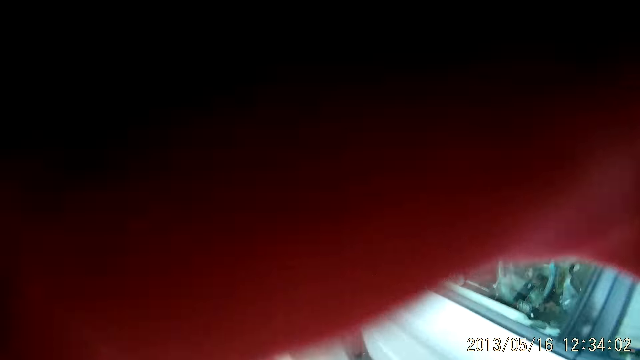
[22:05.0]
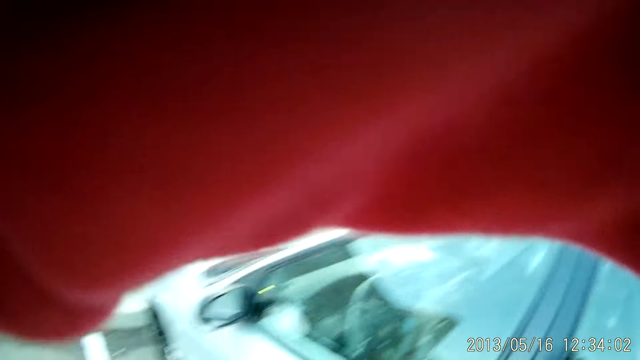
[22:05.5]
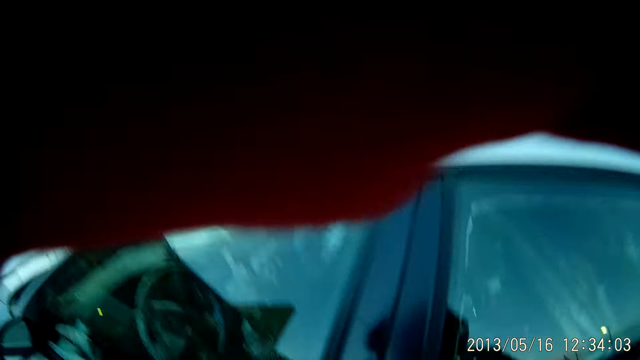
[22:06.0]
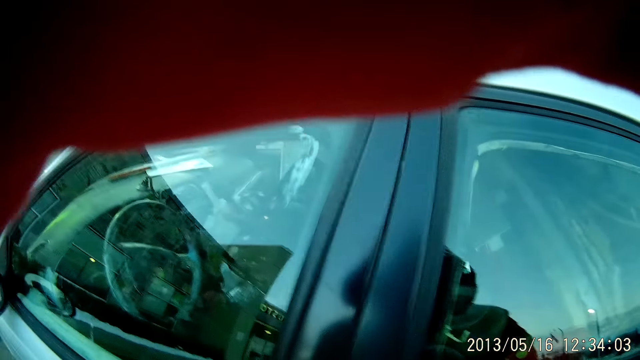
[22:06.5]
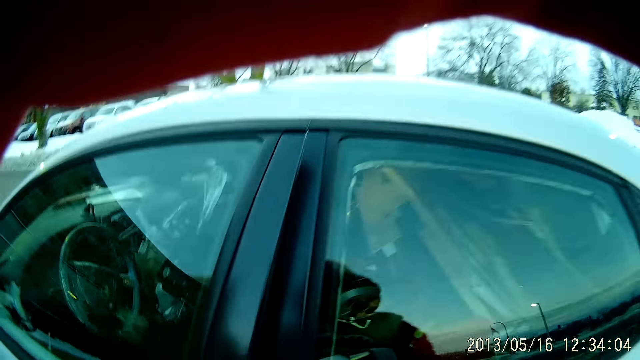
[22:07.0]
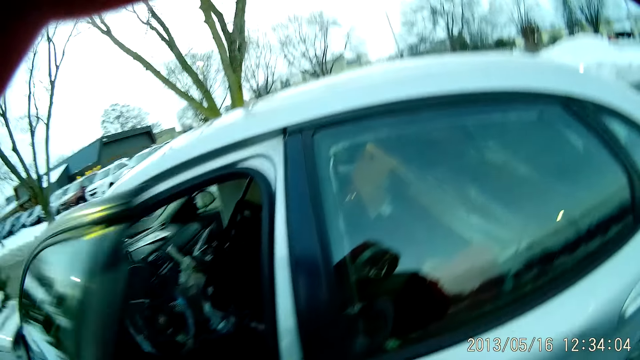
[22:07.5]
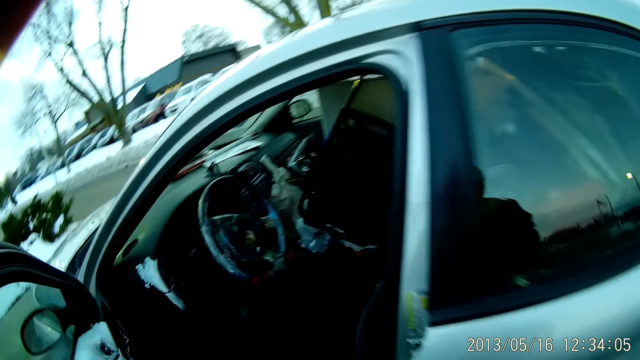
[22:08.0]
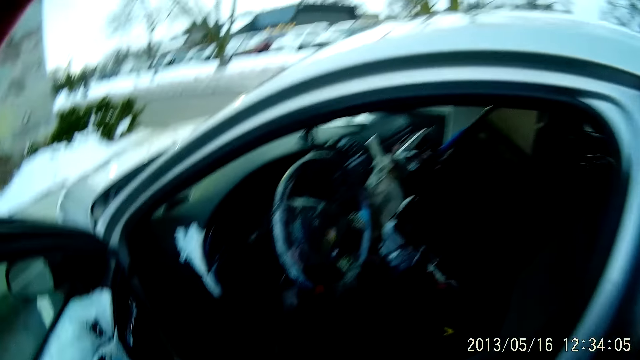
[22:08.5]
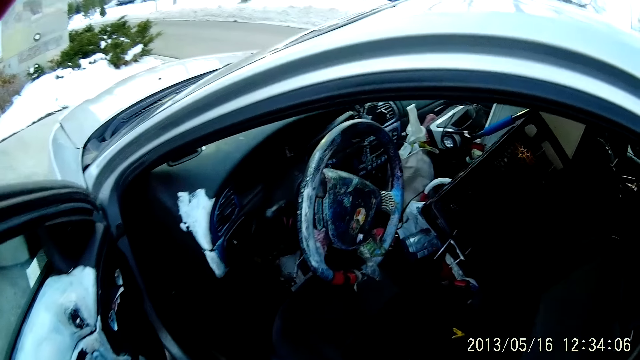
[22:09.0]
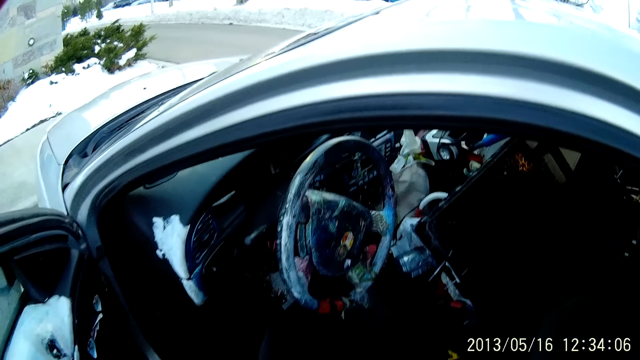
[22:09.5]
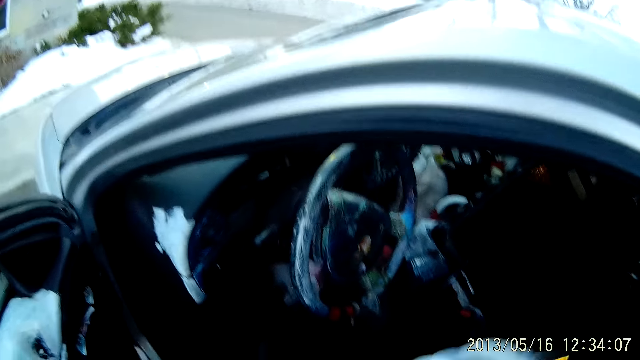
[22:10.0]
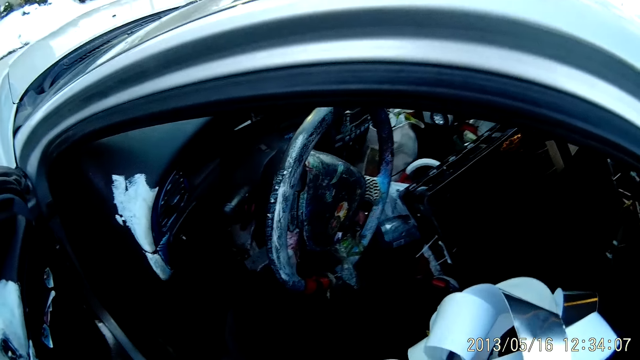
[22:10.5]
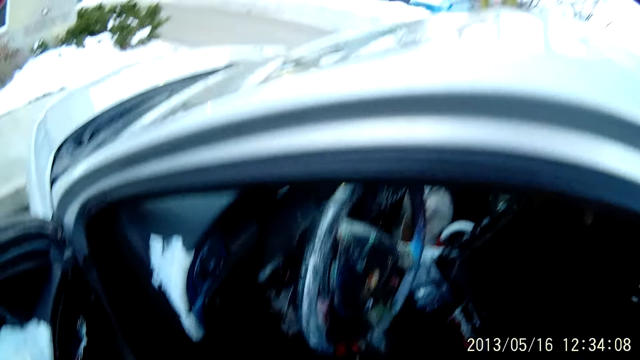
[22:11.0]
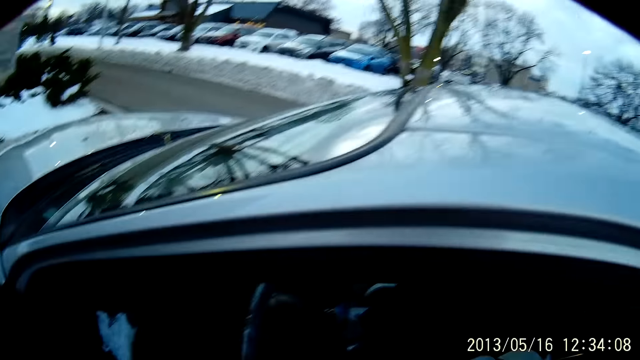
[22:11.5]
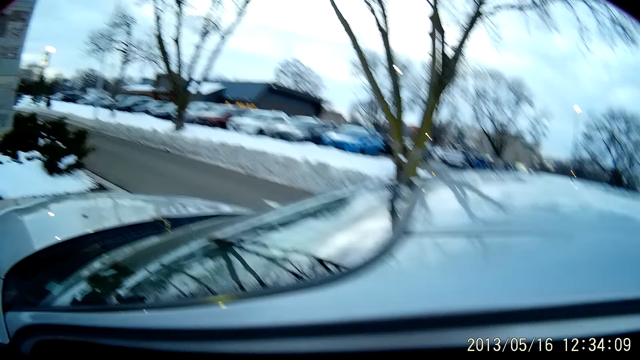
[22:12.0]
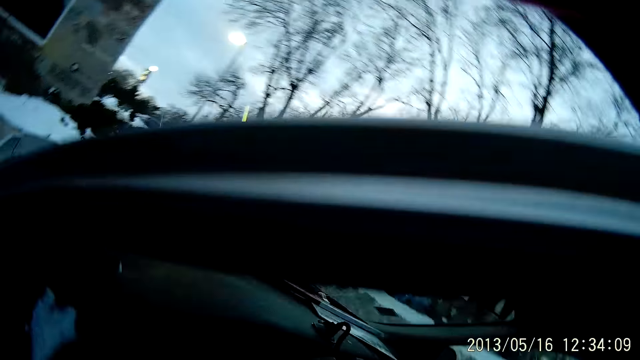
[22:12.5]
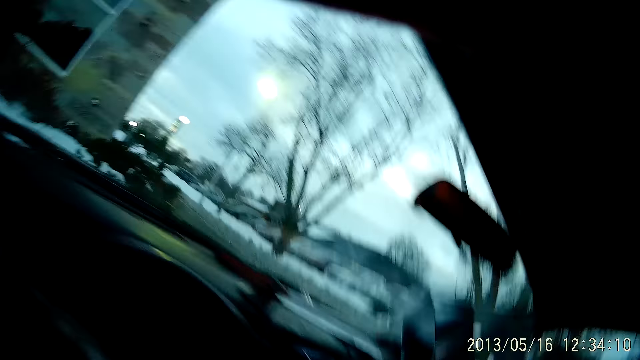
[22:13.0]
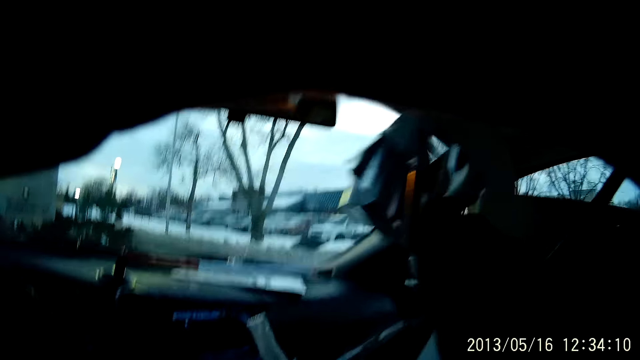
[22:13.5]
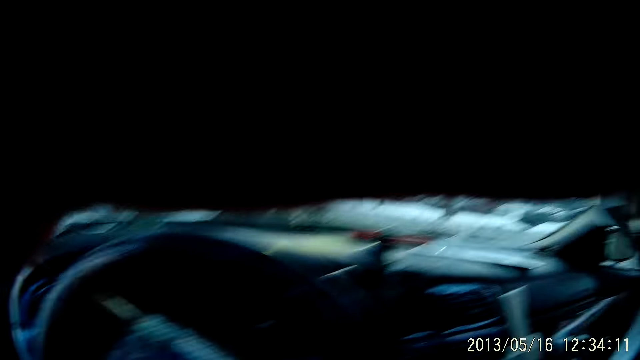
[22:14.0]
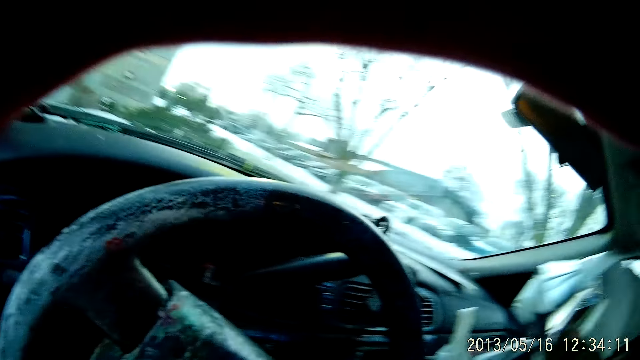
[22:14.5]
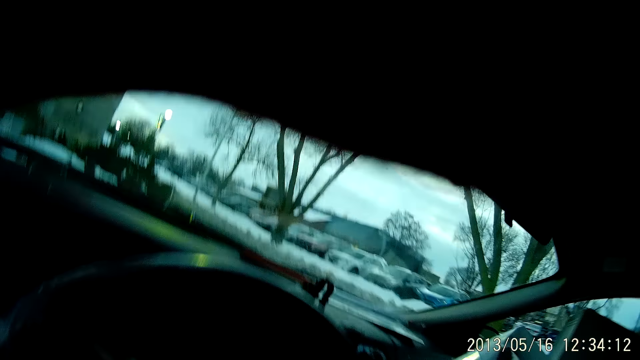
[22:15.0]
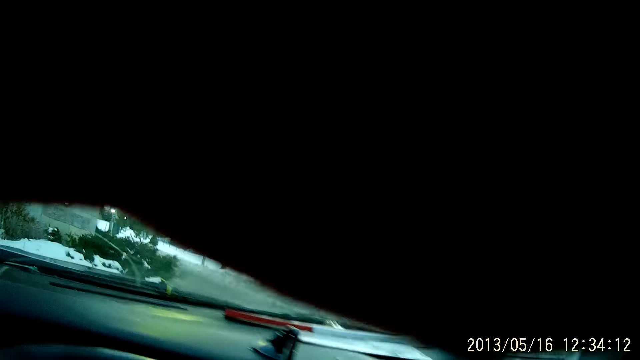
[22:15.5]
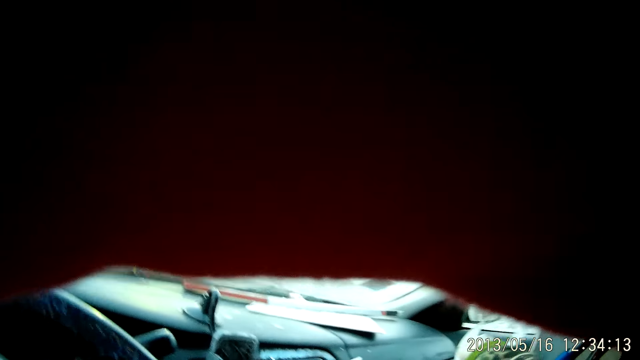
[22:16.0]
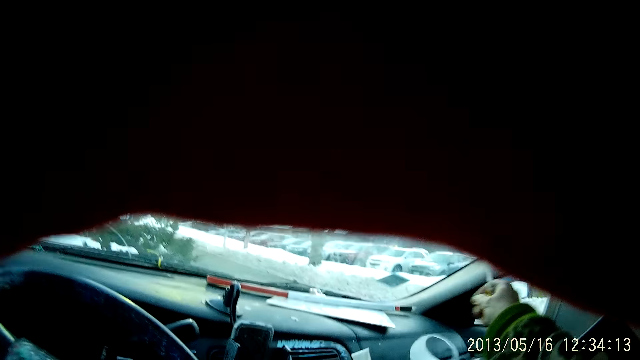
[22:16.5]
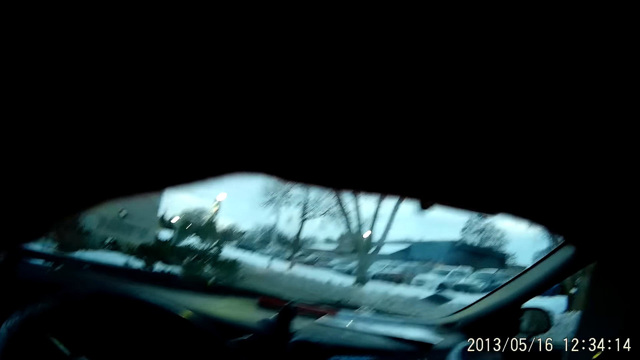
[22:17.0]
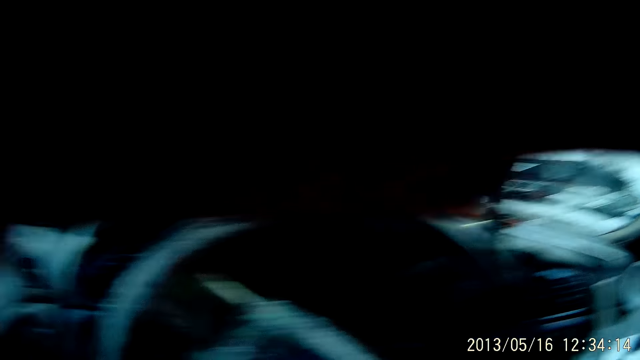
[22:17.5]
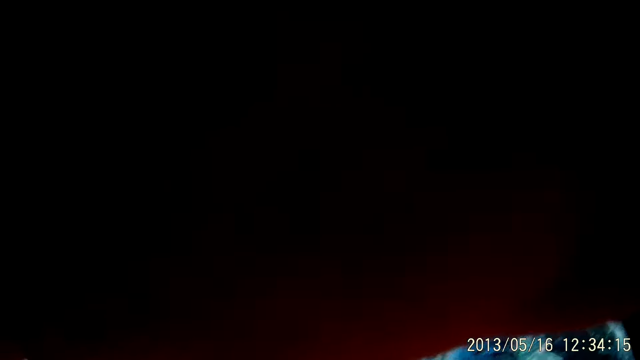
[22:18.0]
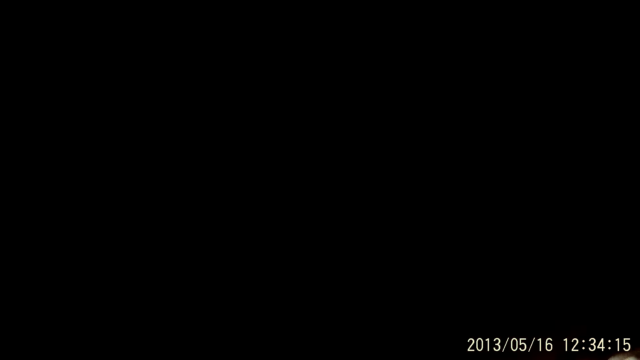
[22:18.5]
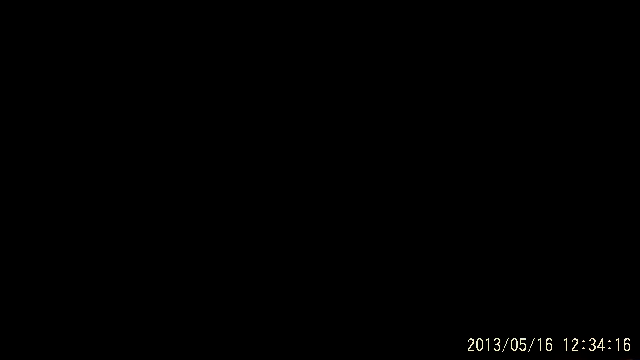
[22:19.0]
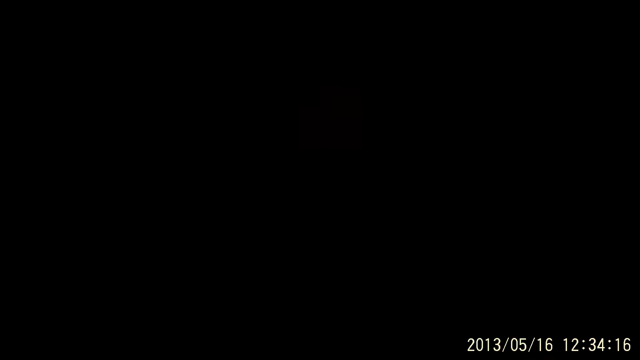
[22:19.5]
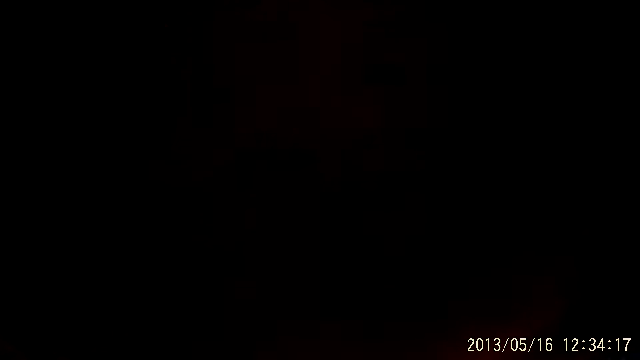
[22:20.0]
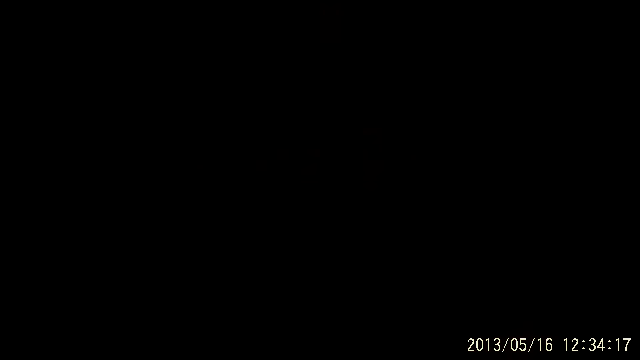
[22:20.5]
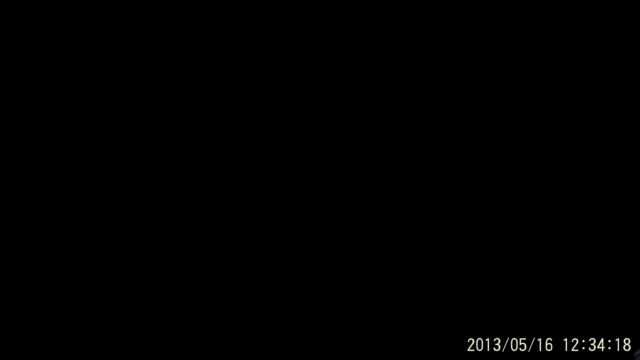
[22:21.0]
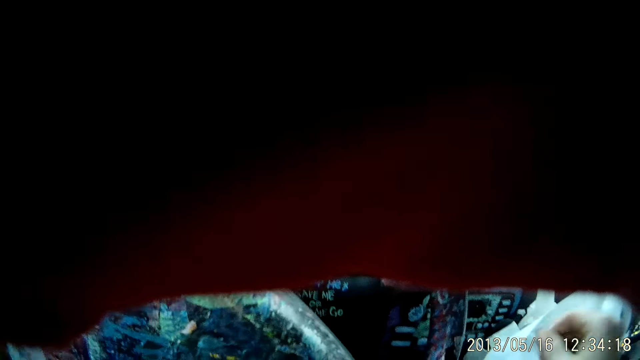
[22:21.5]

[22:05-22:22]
The camera wearer opens a door of the car with his right hand. He gets into the car. He drops the duct tape on the dashboard of the car.

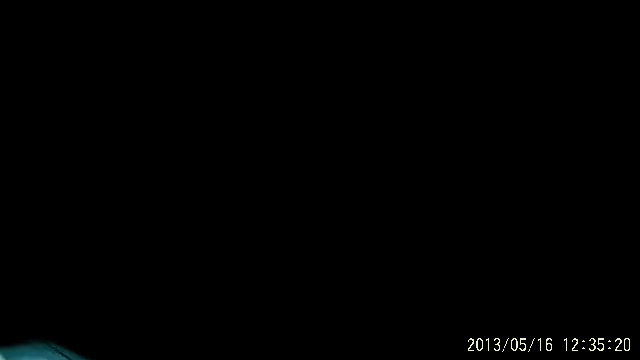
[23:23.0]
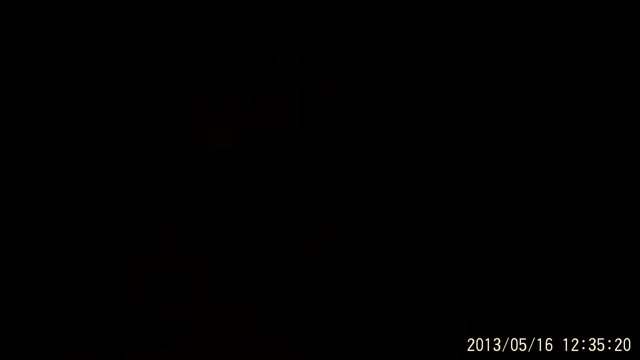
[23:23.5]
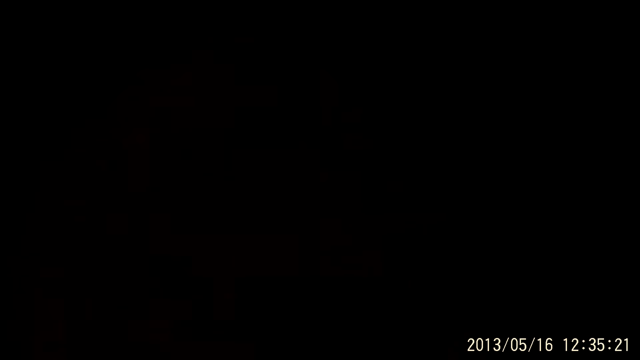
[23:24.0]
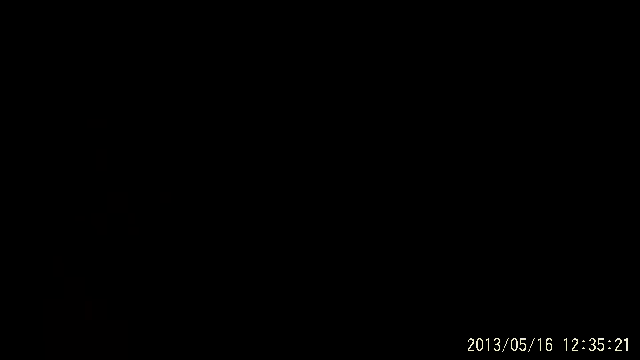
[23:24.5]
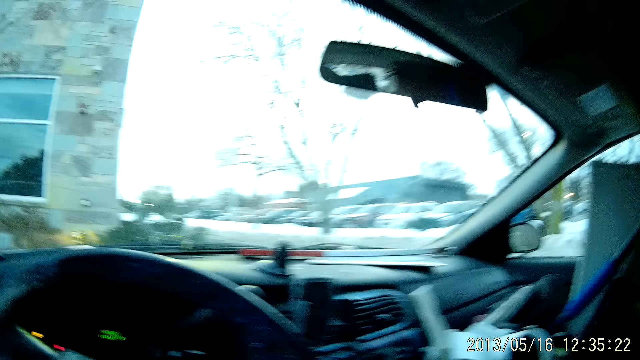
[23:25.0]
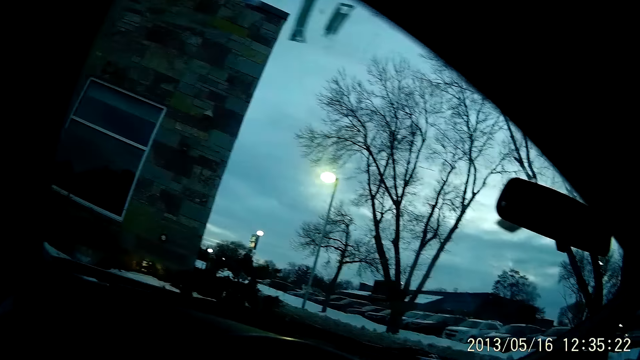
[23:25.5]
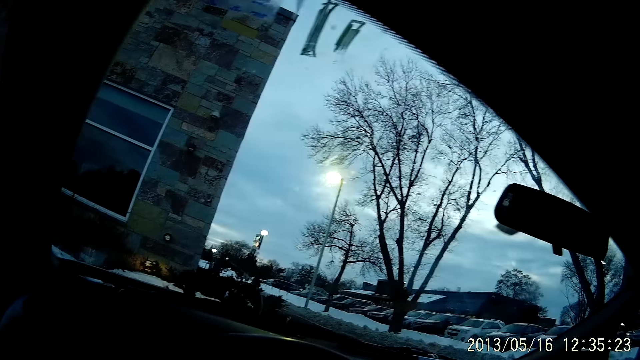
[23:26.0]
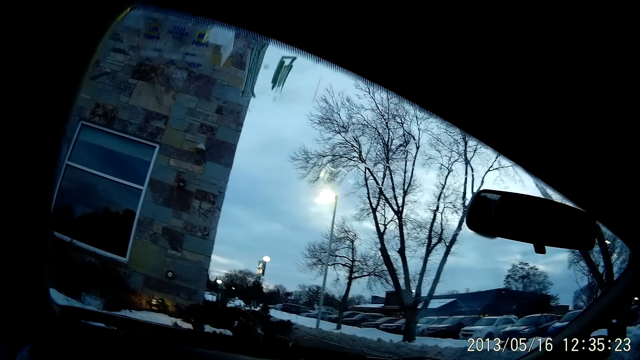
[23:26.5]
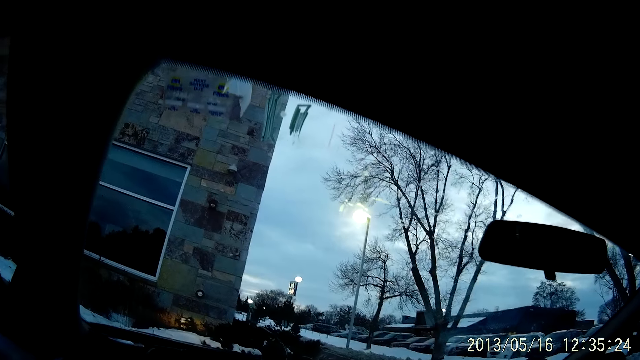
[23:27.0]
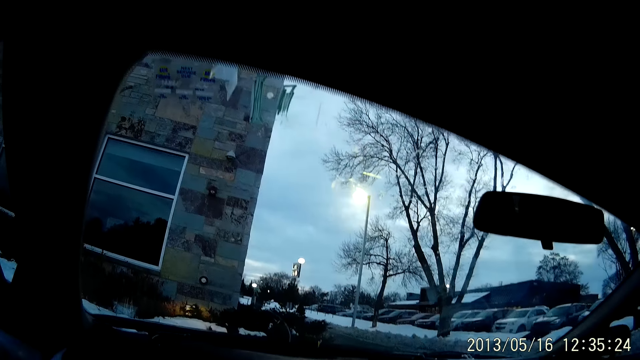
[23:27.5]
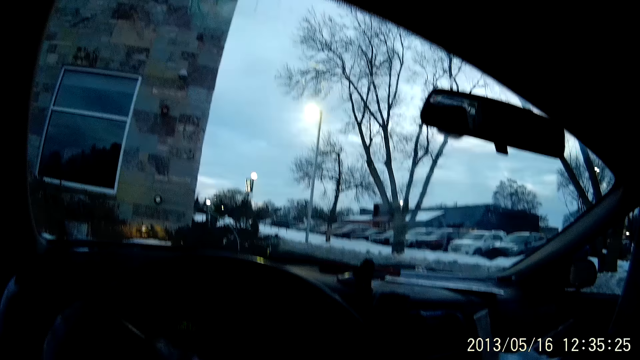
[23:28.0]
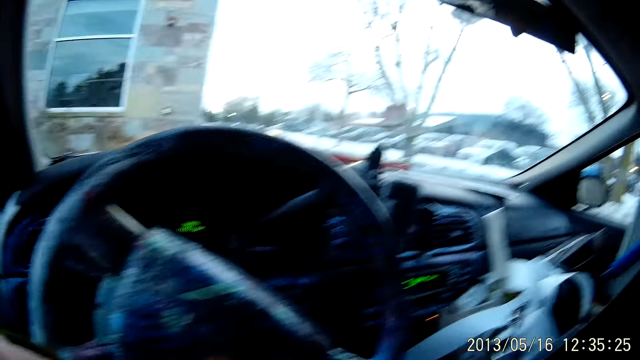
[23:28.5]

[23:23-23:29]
The camera wearer looks around.
